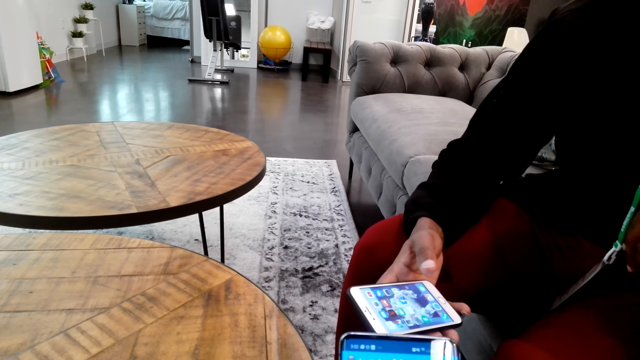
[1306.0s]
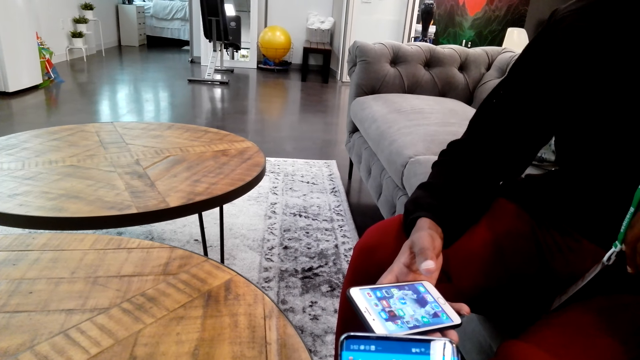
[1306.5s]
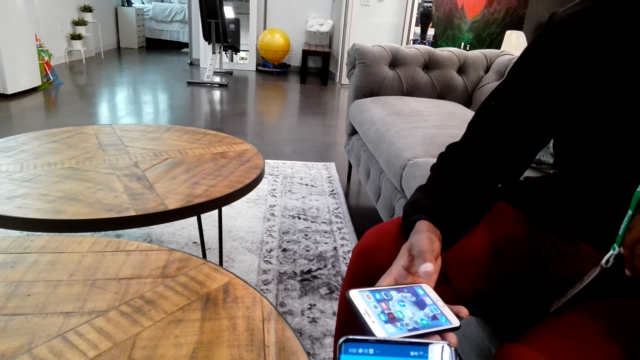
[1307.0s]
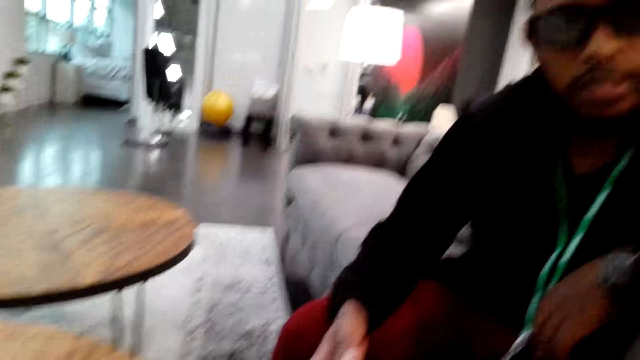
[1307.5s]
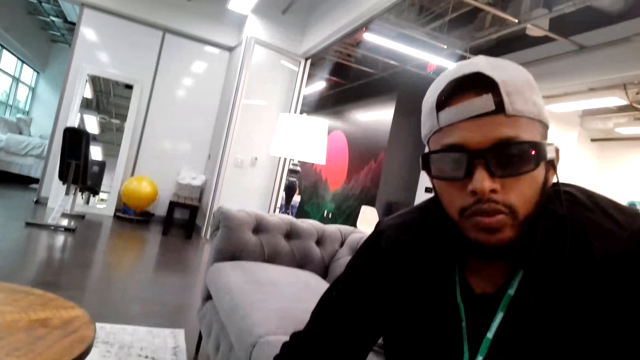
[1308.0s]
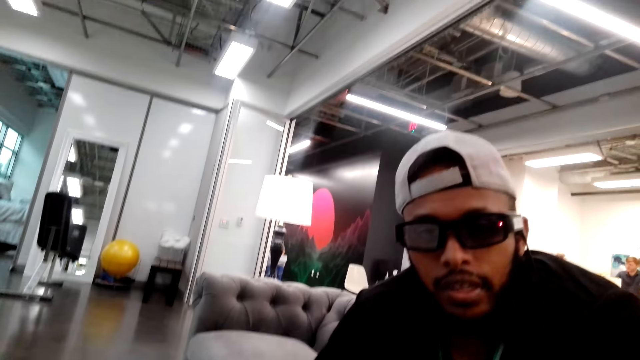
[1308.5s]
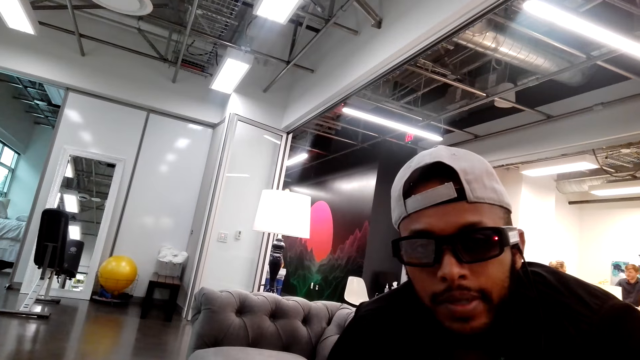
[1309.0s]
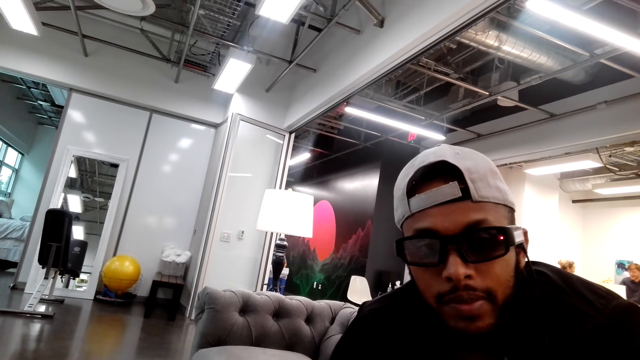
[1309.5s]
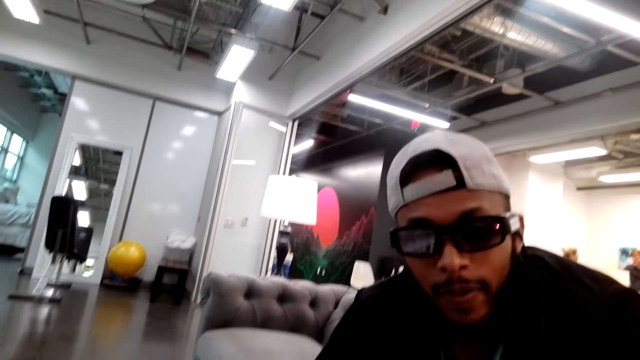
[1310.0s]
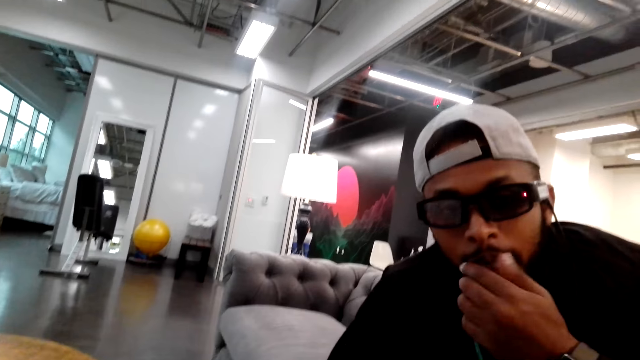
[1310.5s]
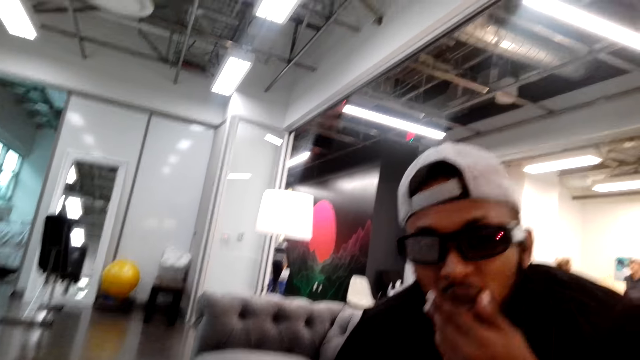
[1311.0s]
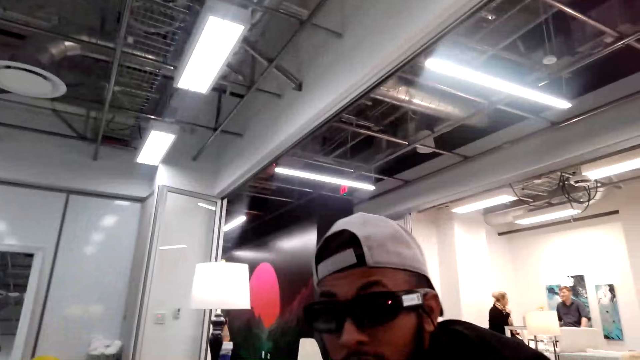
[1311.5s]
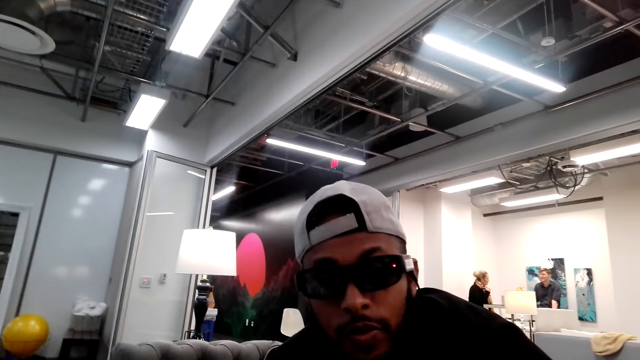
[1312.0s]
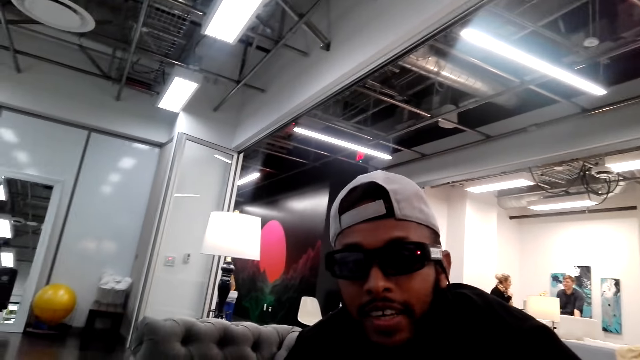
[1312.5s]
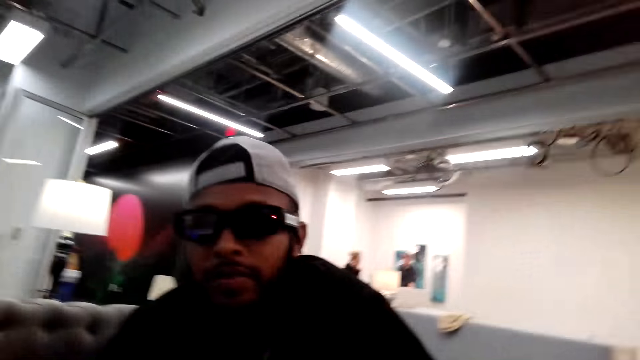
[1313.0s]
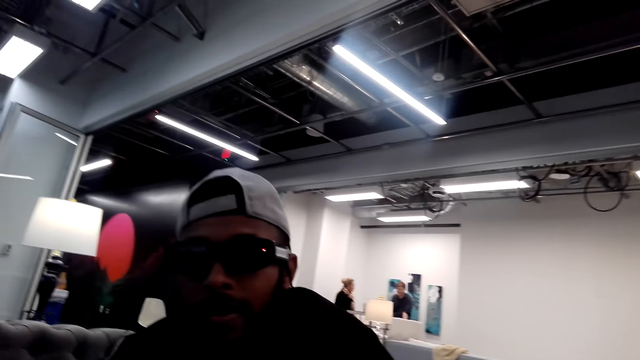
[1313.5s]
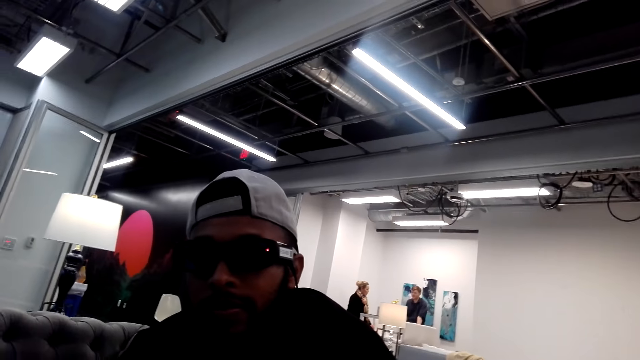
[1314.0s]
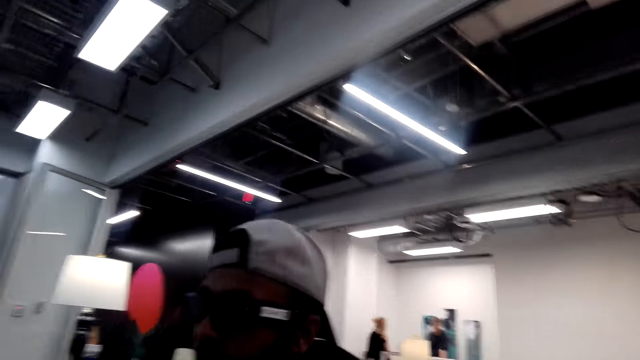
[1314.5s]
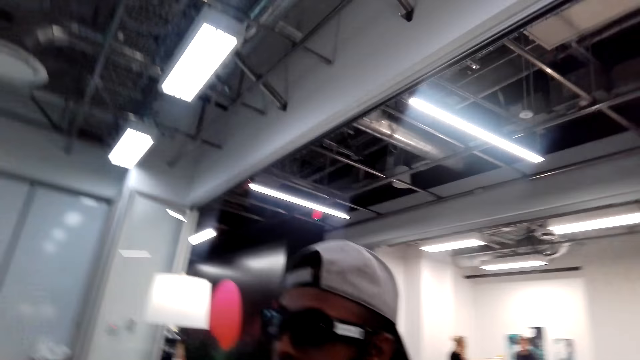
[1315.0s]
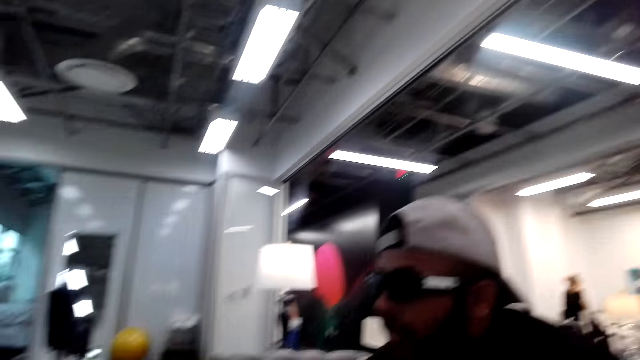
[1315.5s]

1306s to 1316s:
A man talks to the camera wearer.

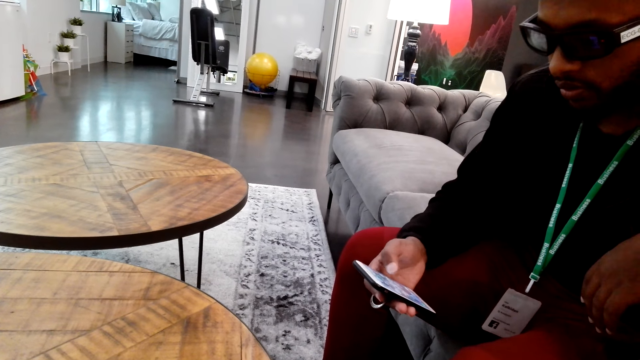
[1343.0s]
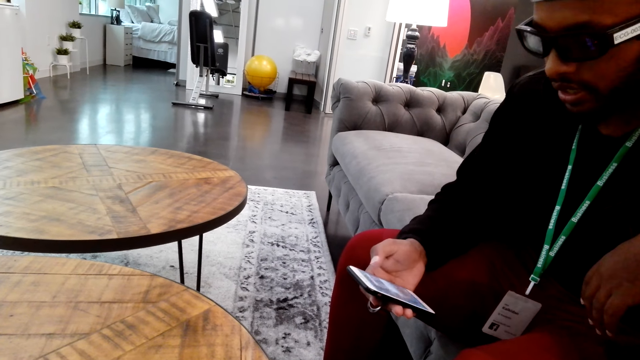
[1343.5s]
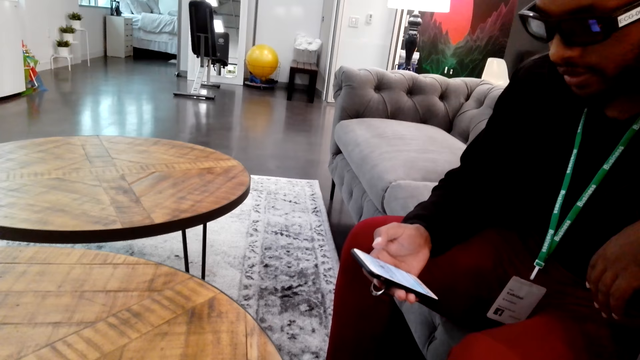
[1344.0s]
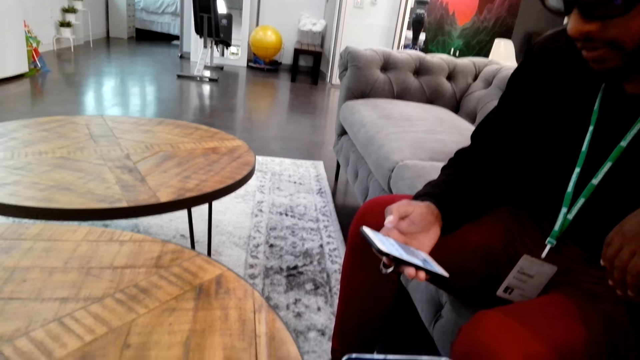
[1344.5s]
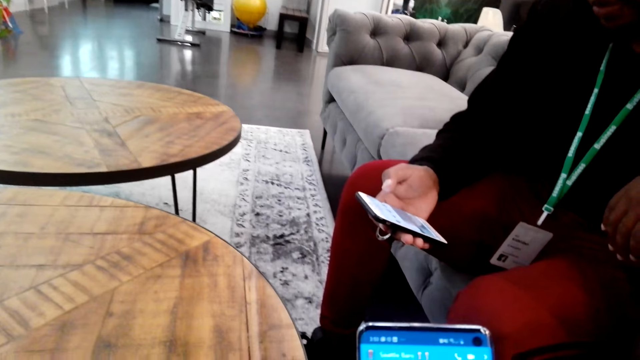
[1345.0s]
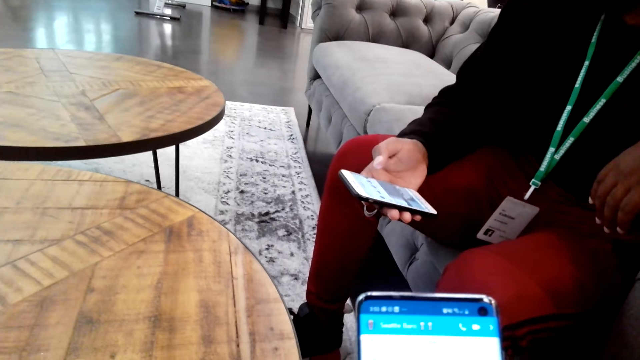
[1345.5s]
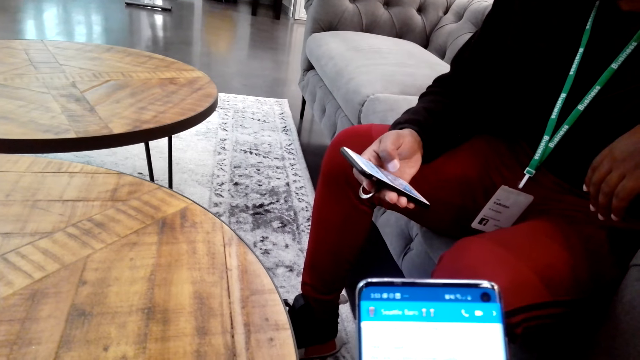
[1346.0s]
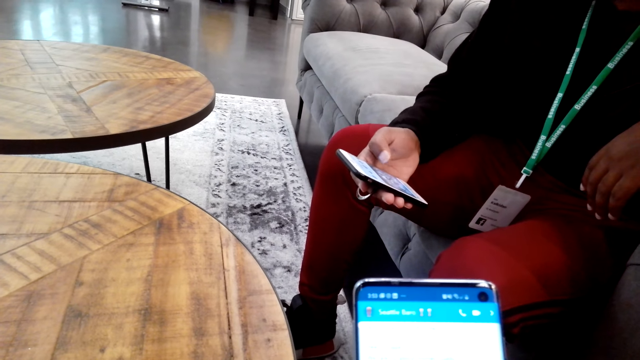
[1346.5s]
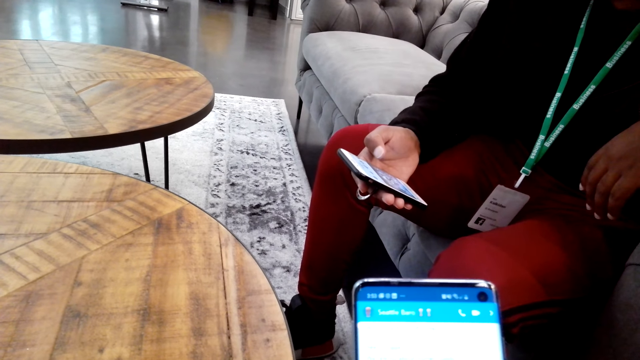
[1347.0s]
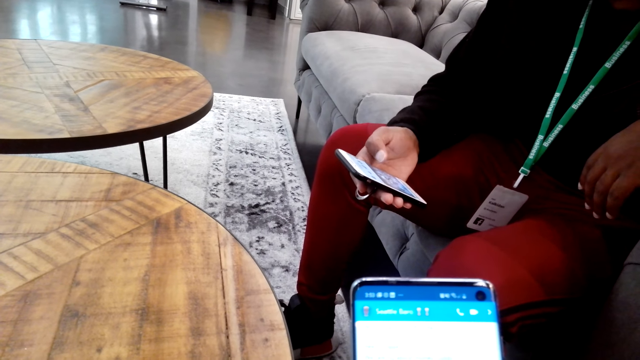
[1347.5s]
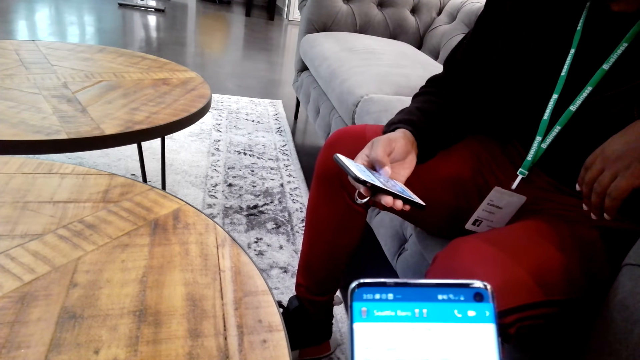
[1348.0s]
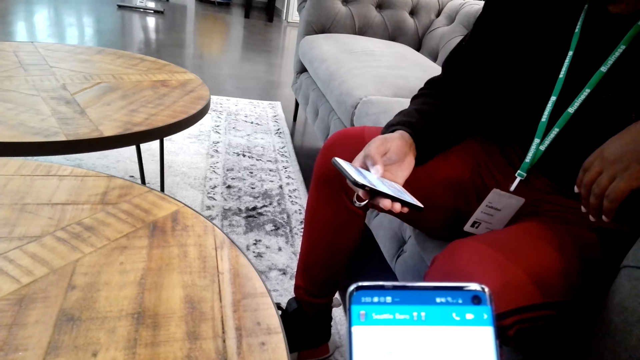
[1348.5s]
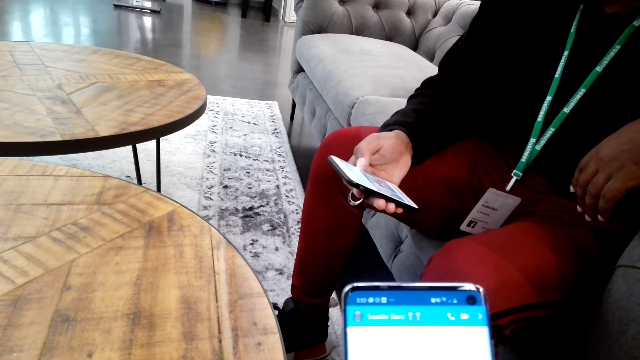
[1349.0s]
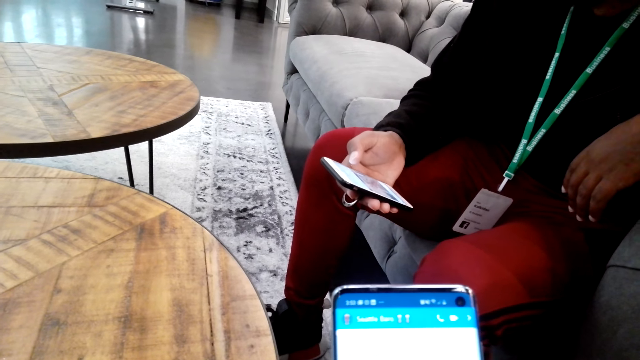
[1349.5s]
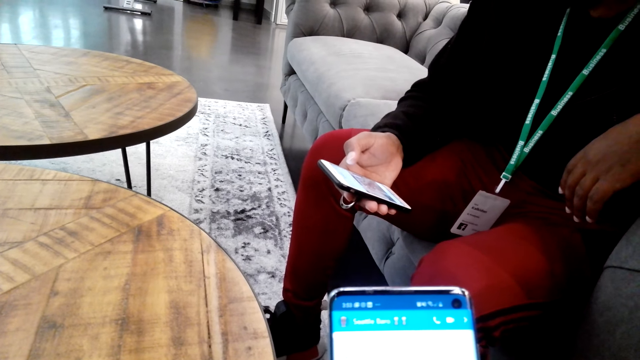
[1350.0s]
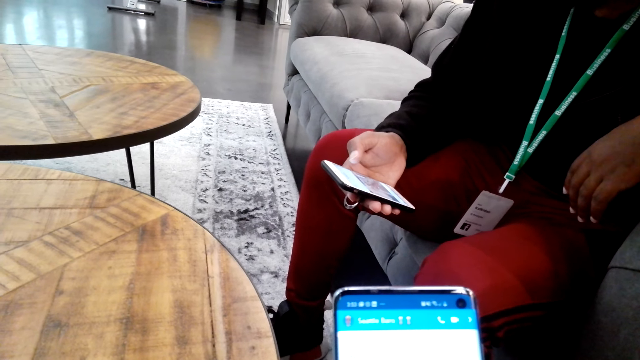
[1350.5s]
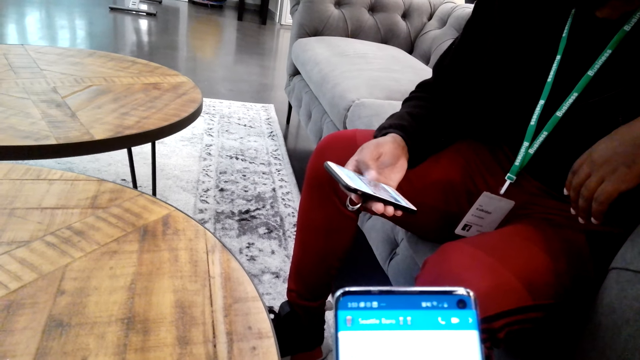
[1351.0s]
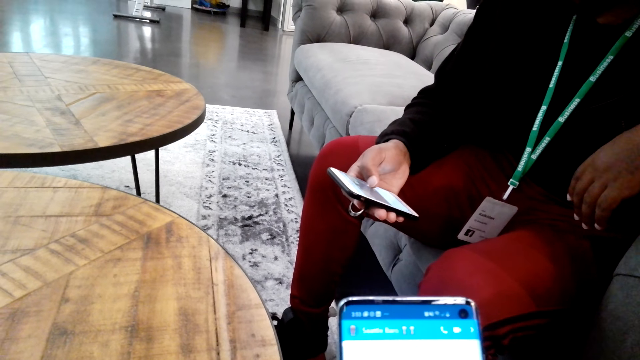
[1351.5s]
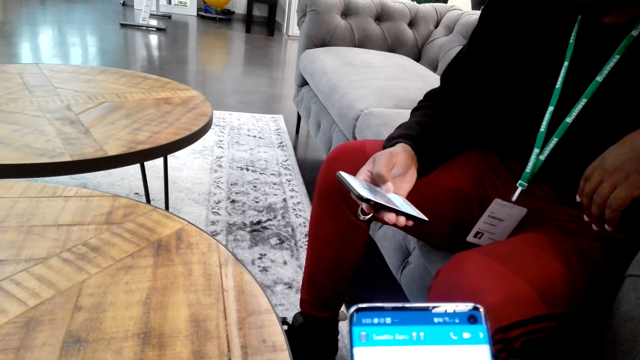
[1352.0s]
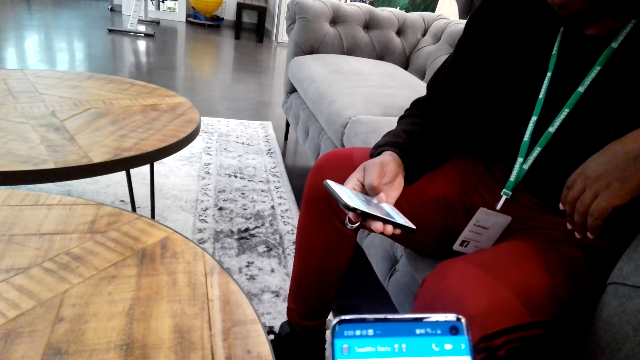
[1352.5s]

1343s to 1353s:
A man operates his phone. The camera wearer uses a phone.
